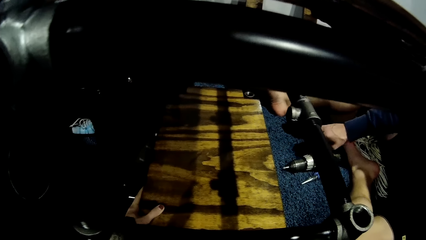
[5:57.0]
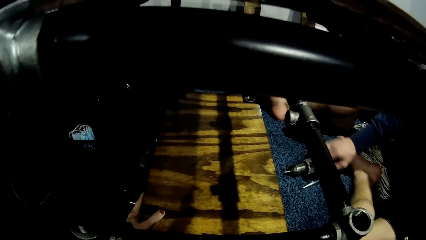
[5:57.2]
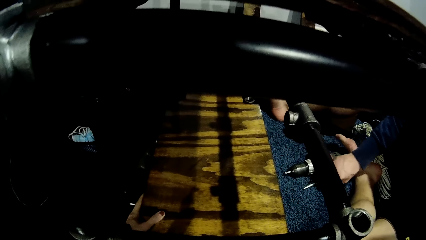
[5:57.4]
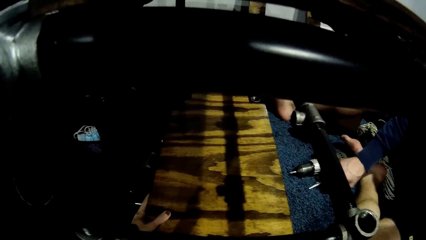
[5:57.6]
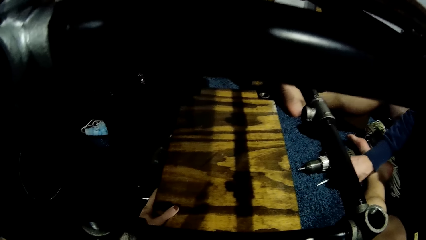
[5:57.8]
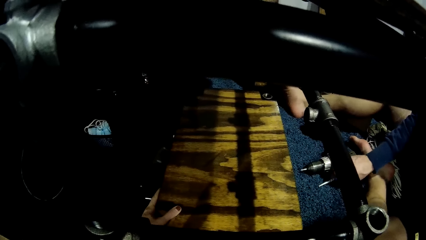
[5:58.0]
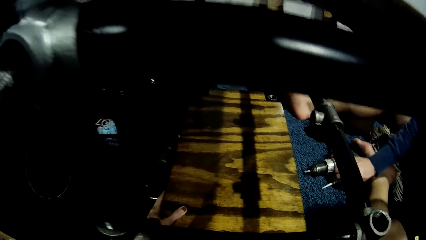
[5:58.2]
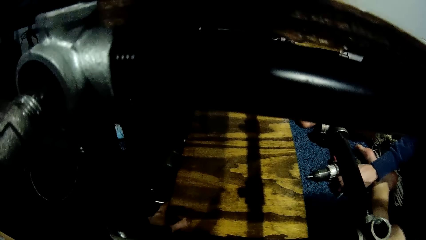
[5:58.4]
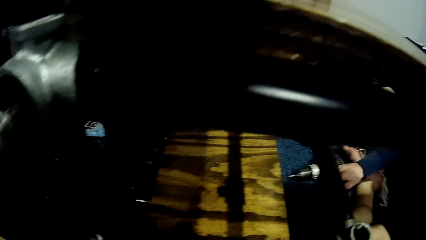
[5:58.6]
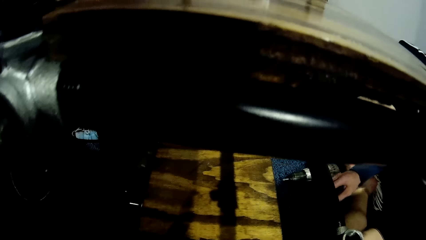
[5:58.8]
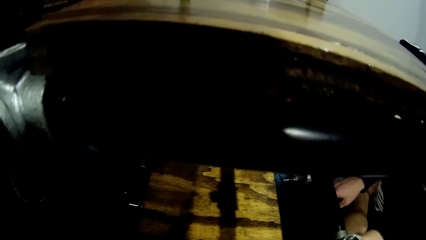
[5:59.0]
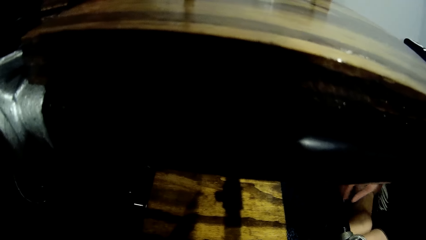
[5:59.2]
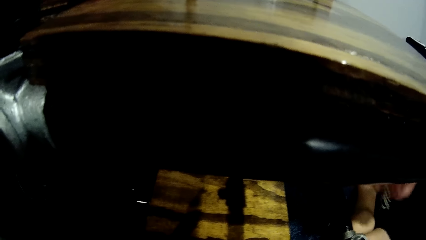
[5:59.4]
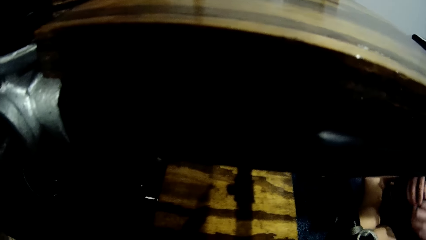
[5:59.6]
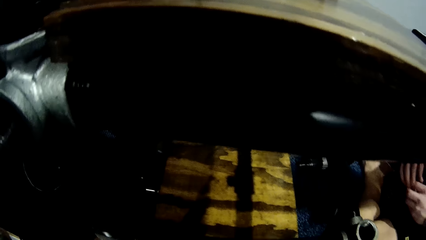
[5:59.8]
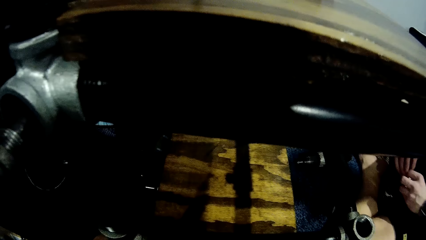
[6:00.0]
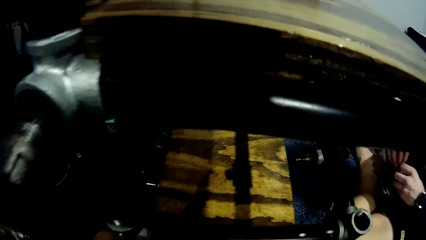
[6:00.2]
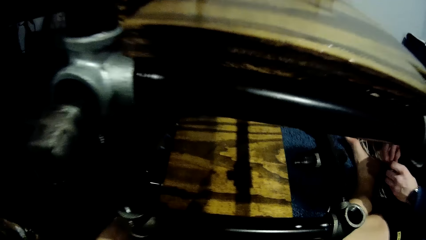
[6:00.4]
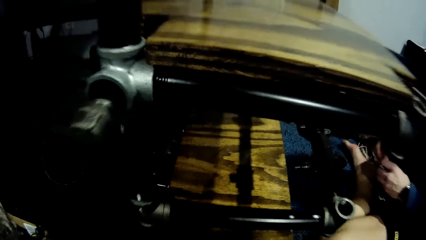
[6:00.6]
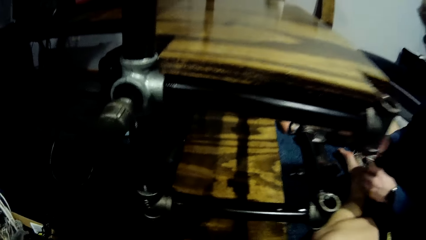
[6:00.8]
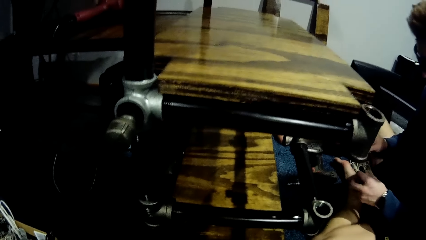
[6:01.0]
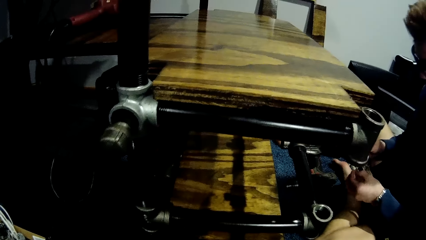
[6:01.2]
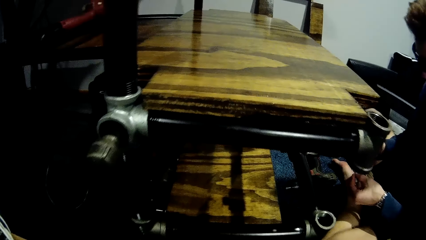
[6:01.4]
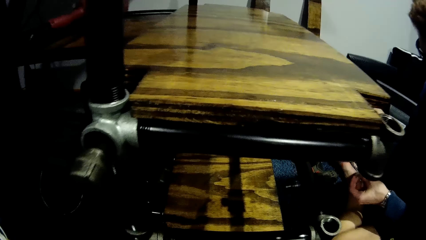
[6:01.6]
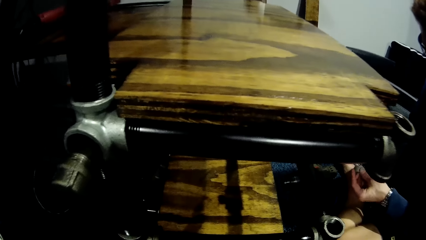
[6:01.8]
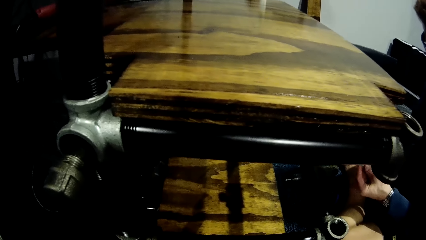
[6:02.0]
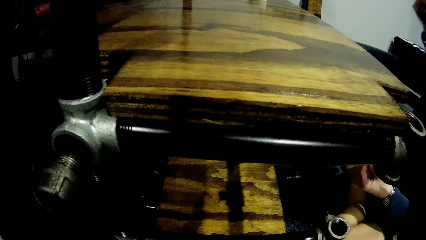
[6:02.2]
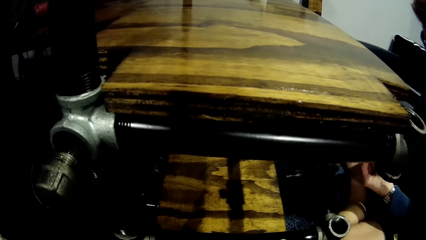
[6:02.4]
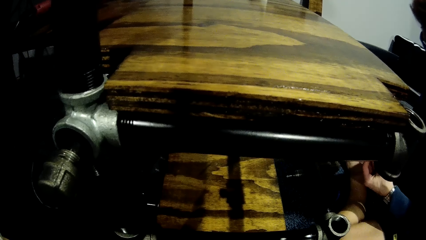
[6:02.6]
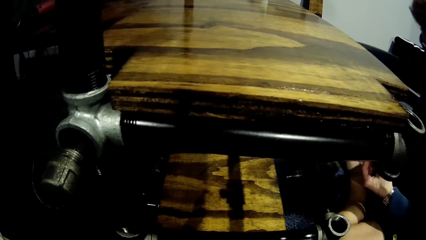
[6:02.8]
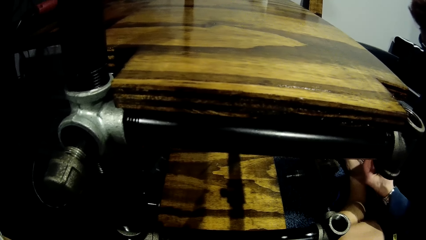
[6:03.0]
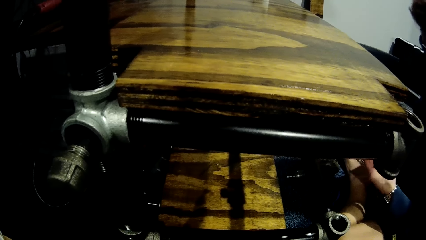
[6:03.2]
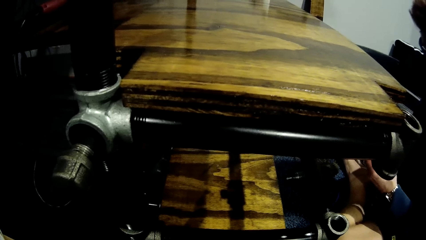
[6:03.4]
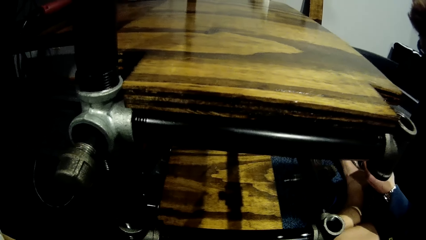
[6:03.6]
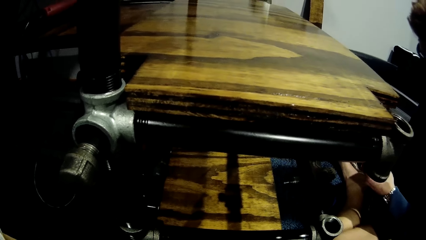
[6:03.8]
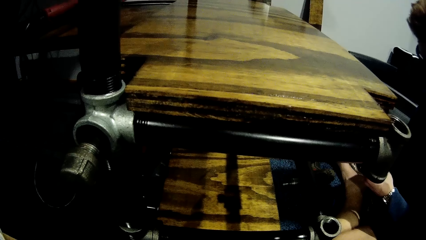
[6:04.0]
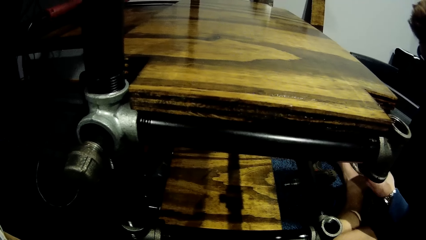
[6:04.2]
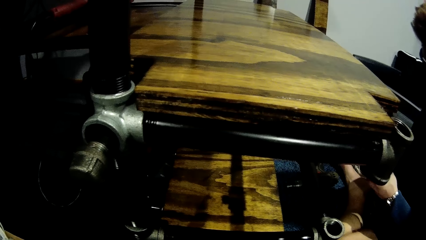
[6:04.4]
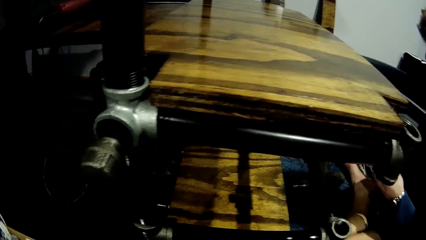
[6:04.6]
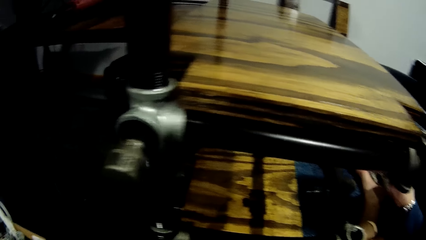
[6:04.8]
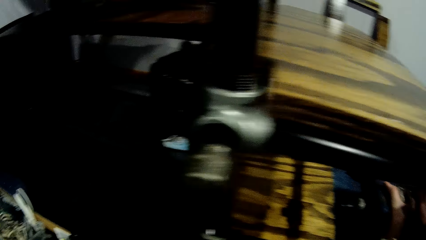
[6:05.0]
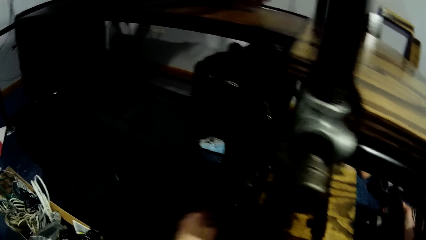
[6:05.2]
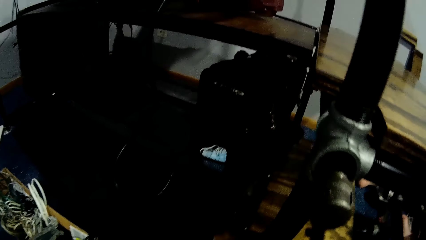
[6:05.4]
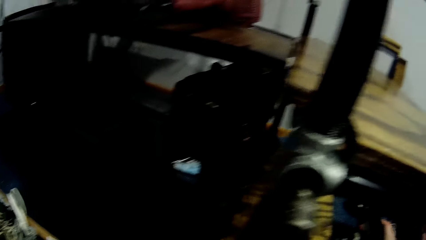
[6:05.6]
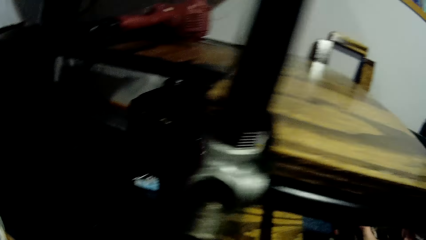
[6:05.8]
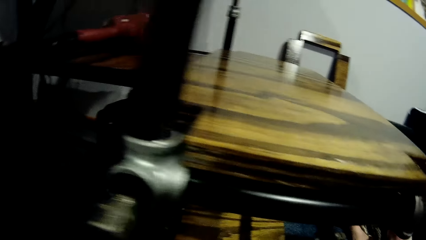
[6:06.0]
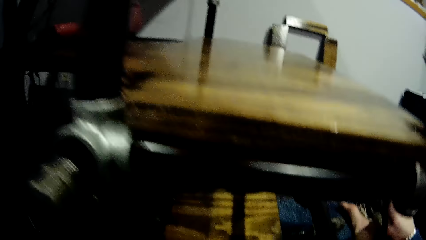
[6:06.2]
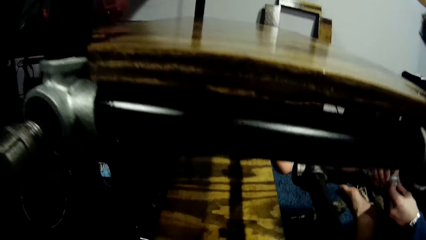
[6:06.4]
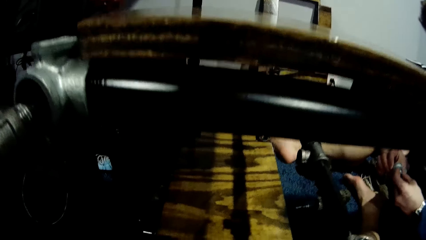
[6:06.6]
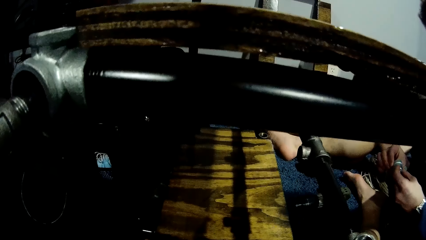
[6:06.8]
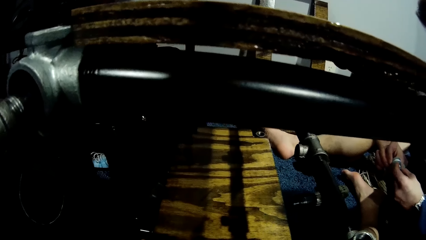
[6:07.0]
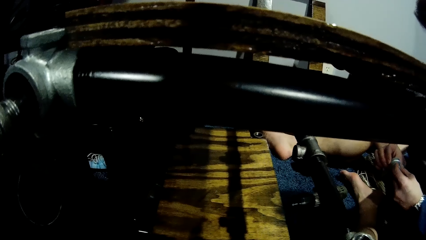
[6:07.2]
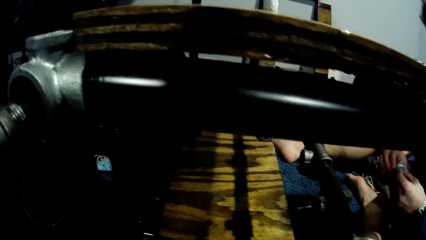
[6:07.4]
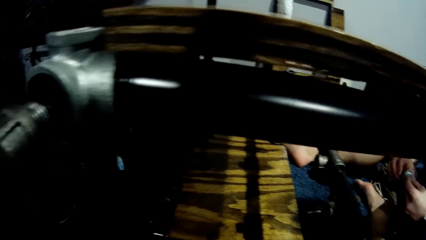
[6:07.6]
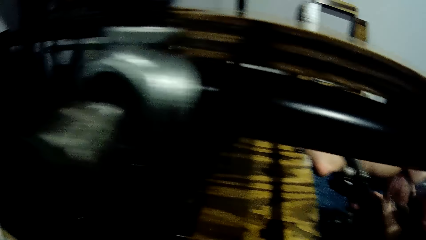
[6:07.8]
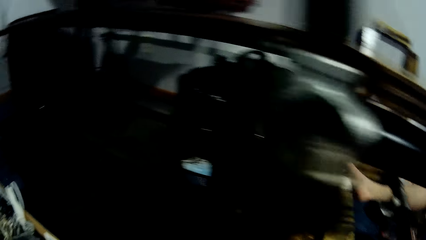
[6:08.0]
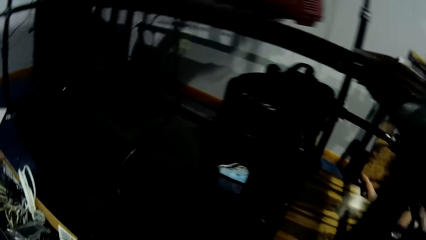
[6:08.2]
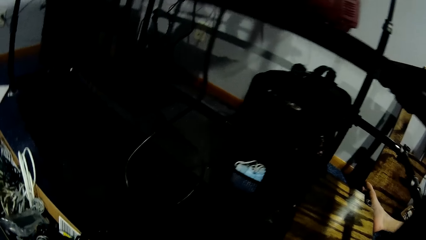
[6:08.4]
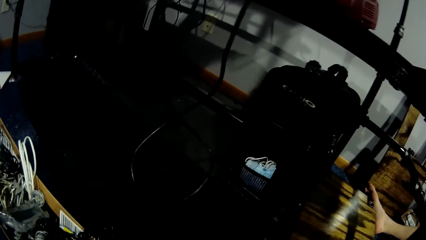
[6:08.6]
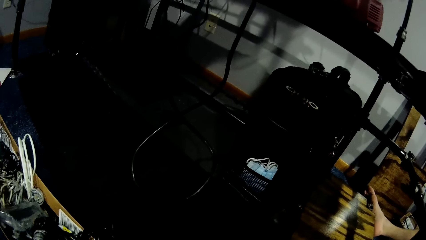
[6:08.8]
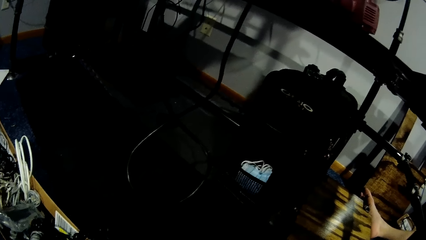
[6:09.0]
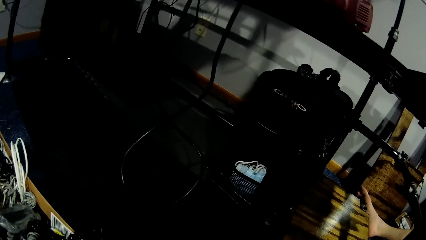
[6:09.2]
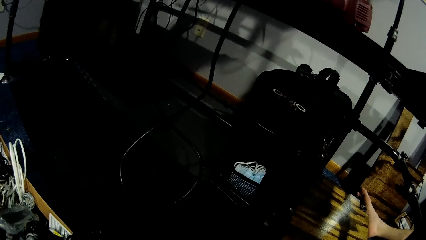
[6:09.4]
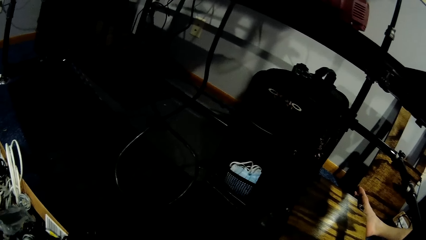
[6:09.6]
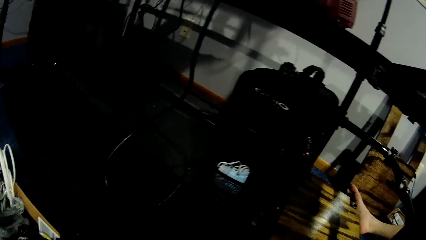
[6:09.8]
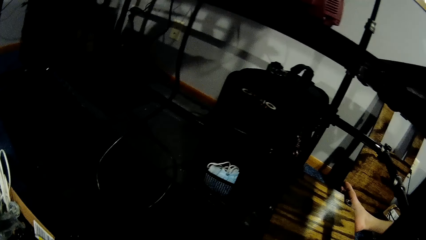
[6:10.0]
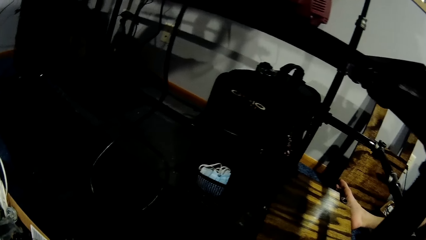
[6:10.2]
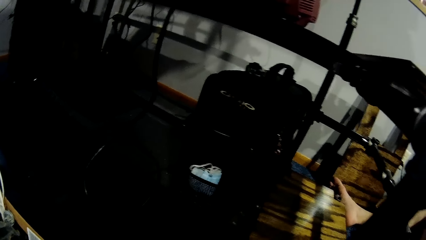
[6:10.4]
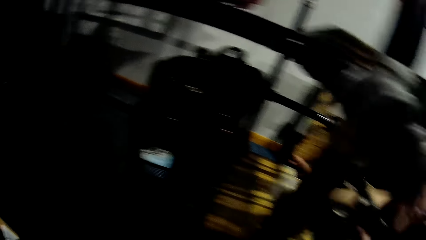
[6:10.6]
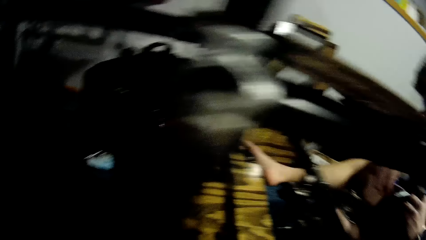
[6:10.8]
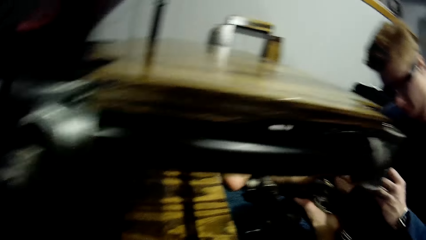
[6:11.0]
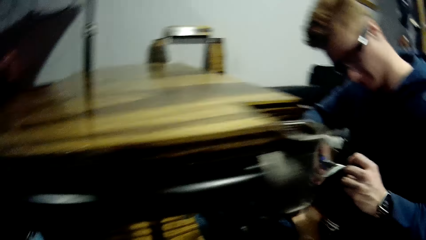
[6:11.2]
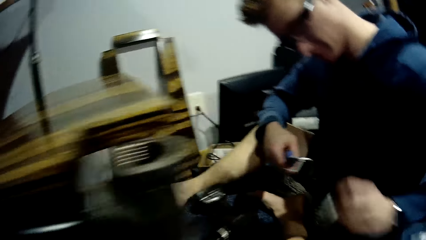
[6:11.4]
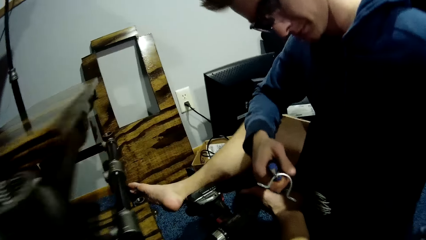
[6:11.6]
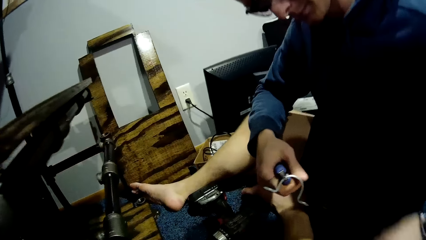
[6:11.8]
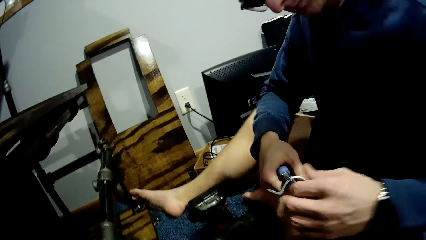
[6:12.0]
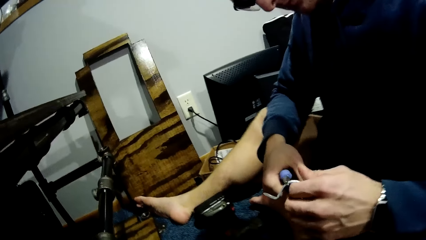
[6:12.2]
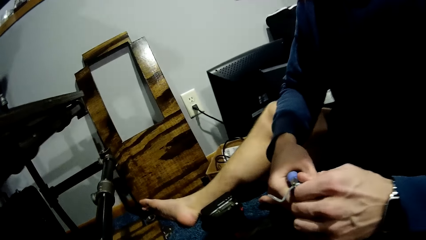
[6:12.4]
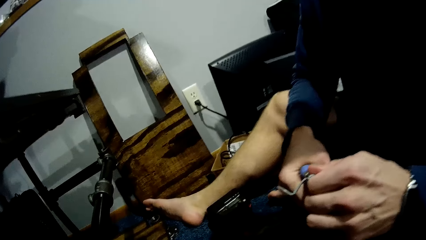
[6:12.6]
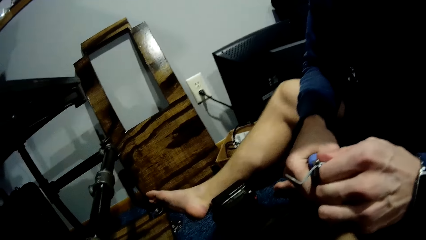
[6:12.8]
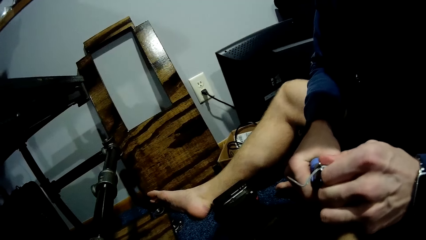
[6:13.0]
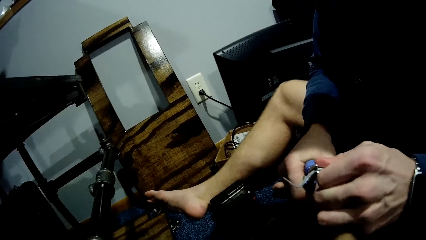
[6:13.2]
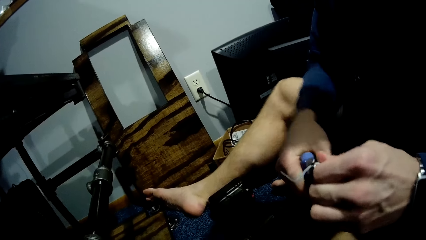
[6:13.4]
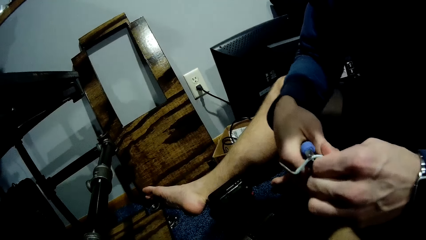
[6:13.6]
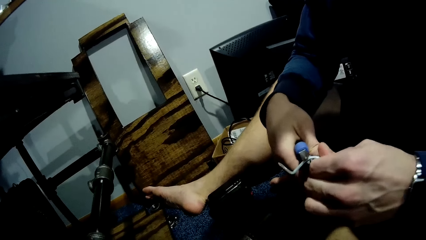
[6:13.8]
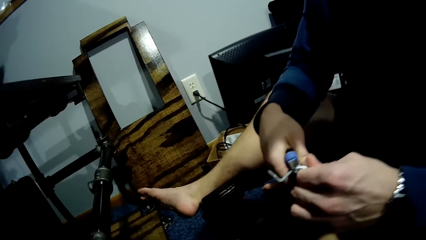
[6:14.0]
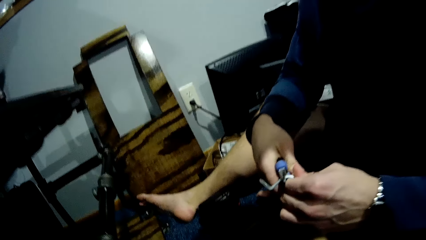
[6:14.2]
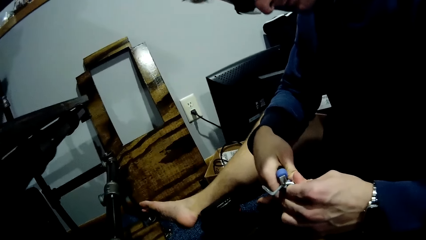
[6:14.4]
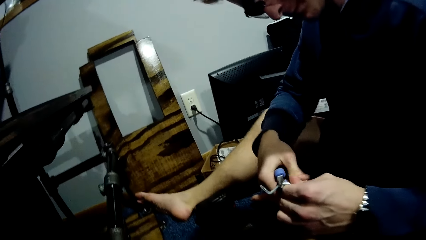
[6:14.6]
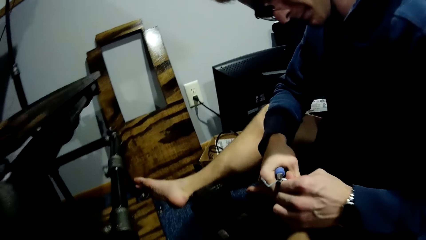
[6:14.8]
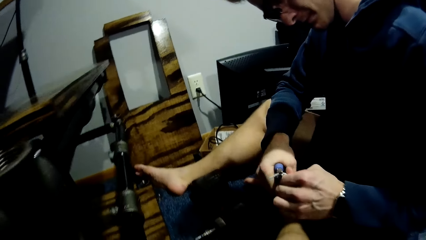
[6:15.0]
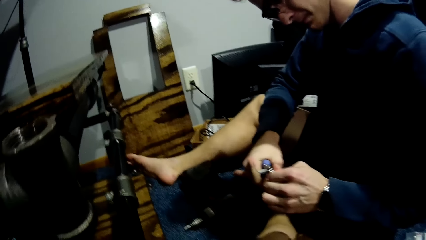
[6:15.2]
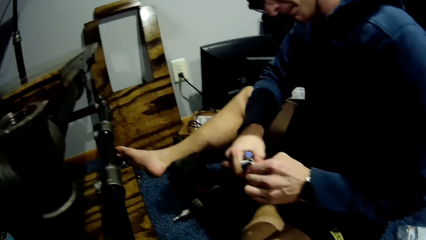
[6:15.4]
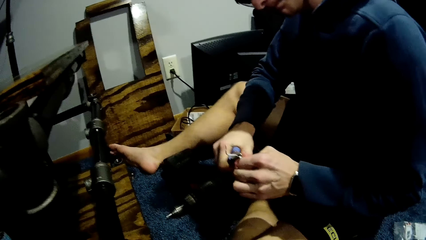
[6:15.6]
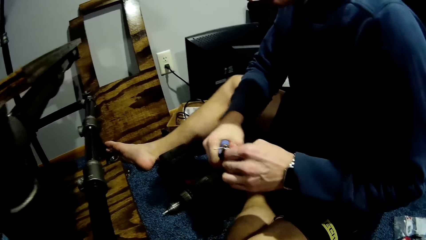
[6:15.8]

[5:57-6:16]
The man touches the pliers. The man adjusts the plier on the floor with his right hand. The man fixes the bolt to another metal pipe in his left hand with the plier in his right hand. The man holds the pipe holder. The camera wearer stares on top of the shelf. The man stares at the pipe holder. The camera wearer turns around. They stare at the shelf. The man picks up the pliers. The camera wearer looks around the room. They look at the man. The man straightens the pipe holder with the pliers.
